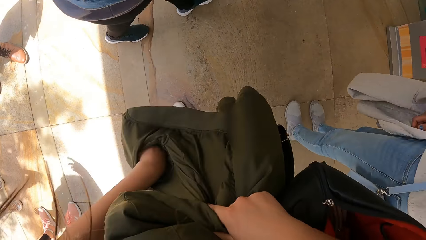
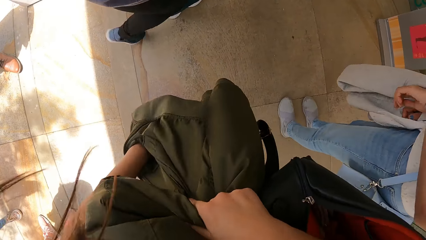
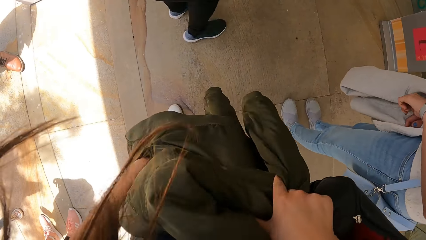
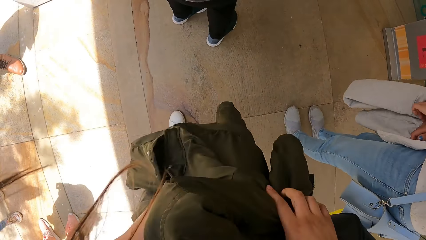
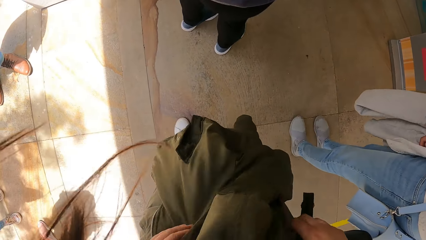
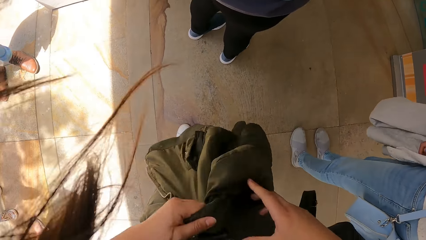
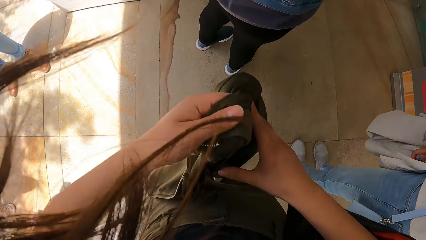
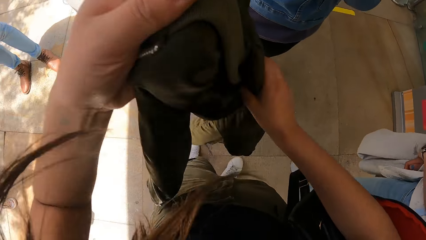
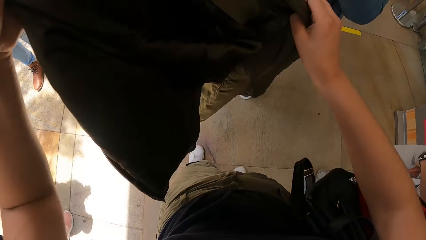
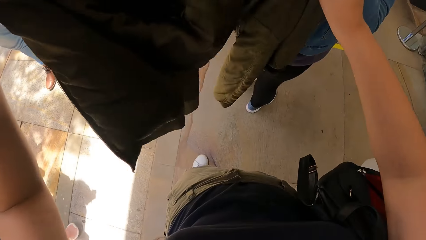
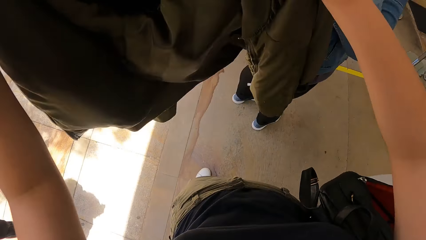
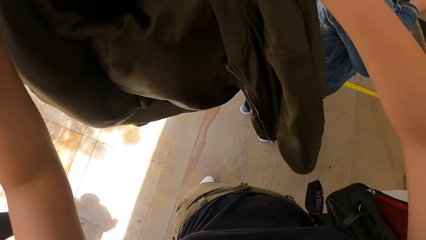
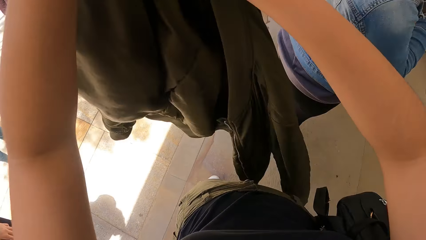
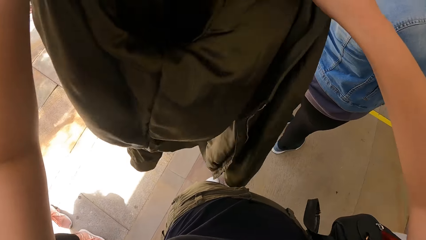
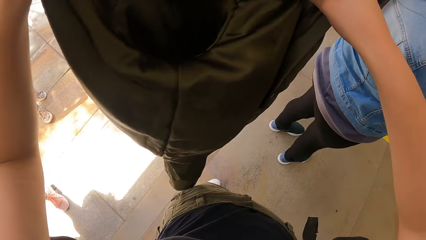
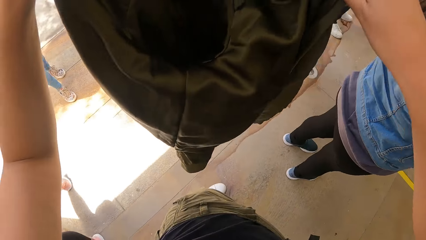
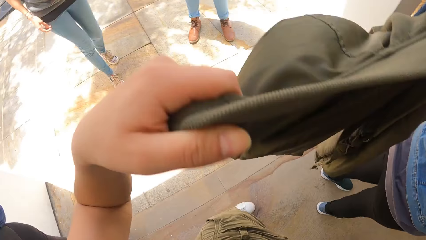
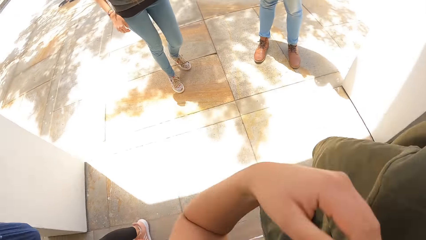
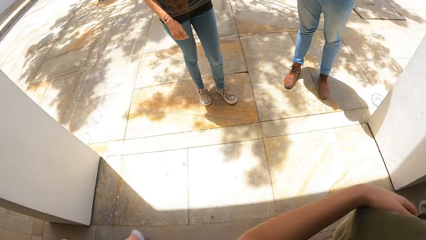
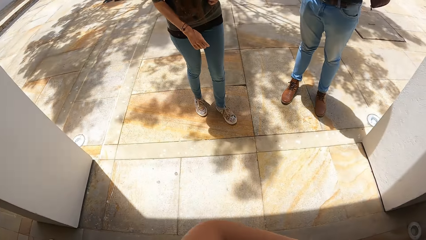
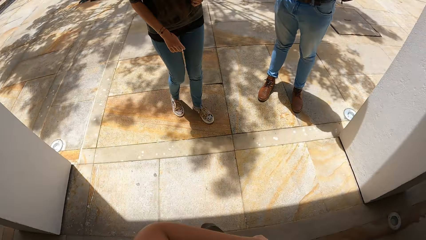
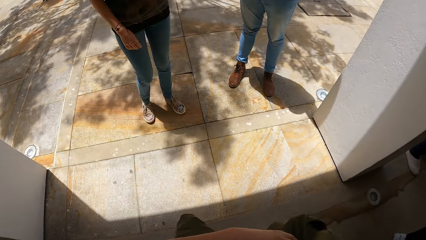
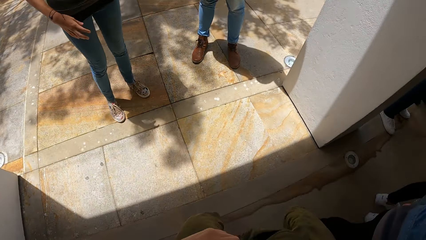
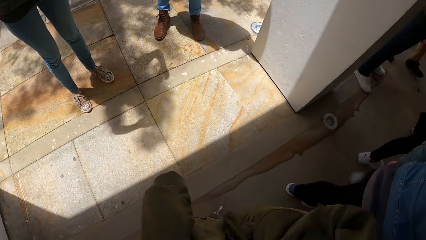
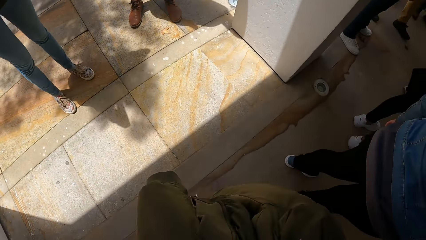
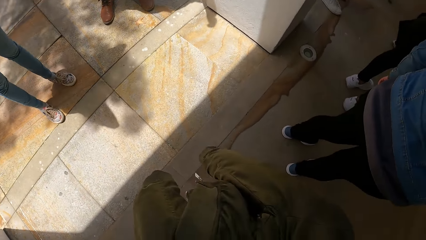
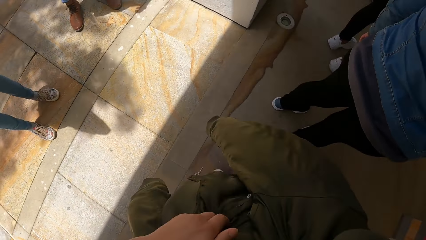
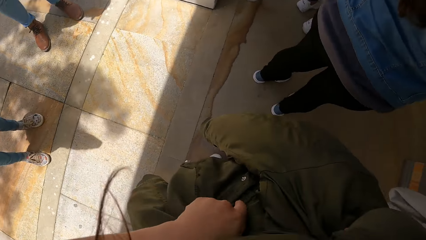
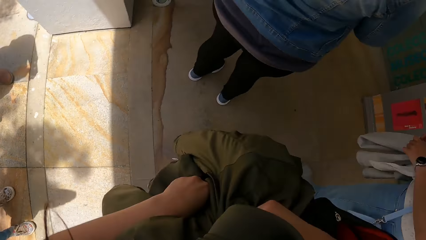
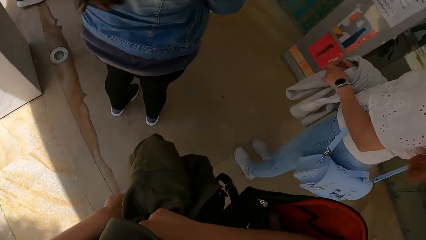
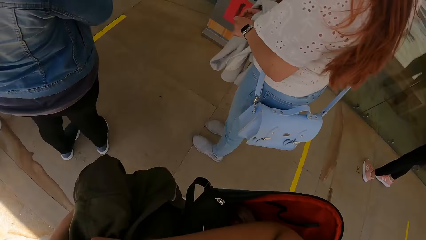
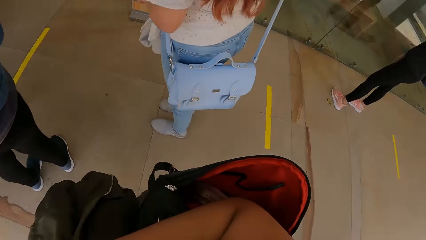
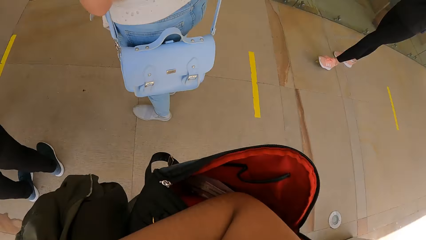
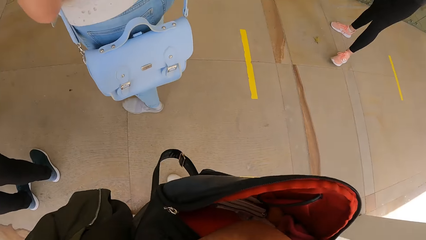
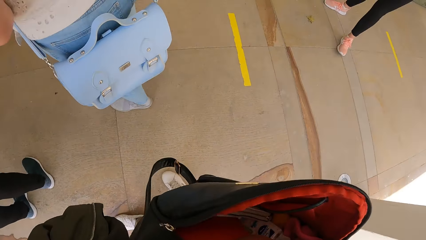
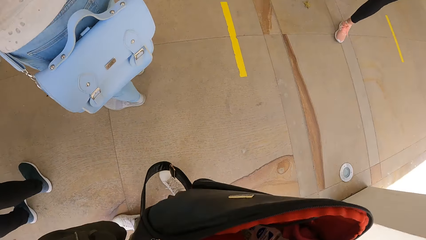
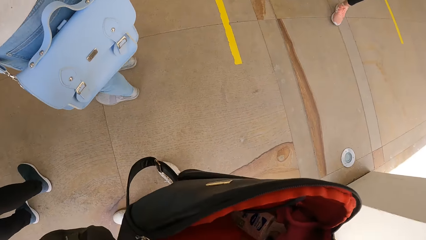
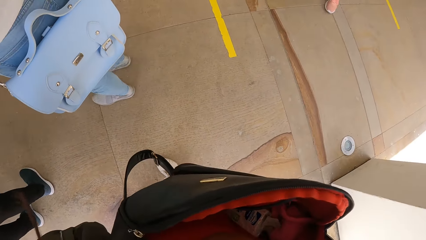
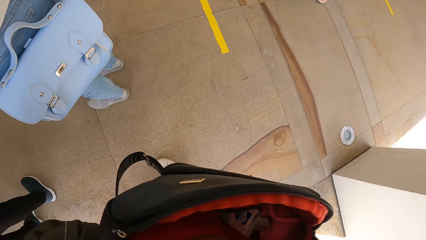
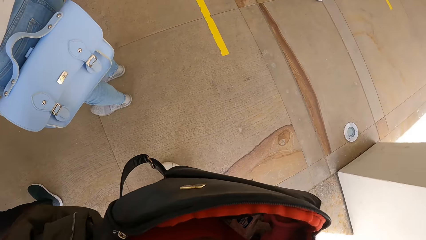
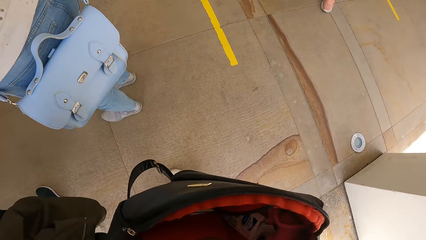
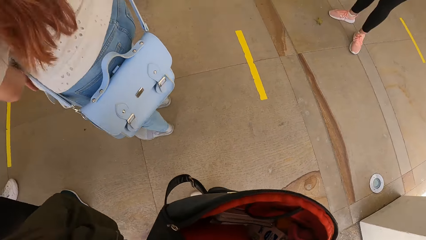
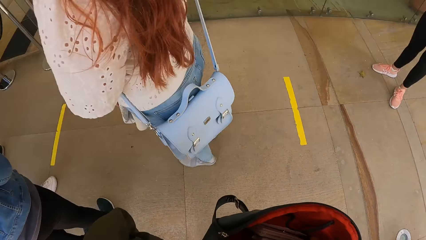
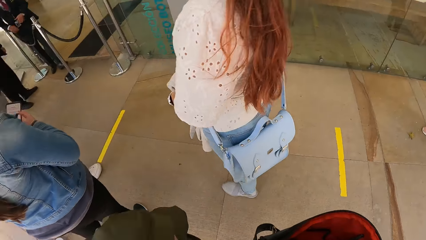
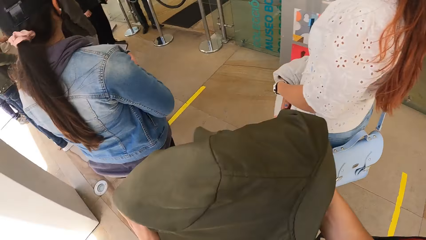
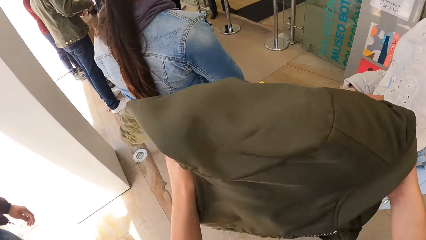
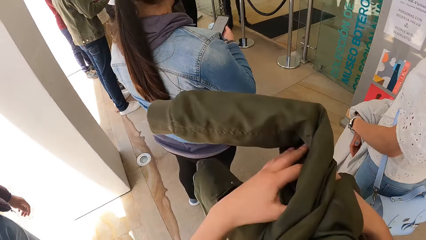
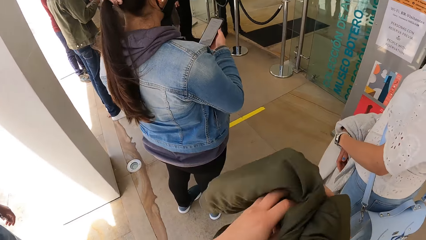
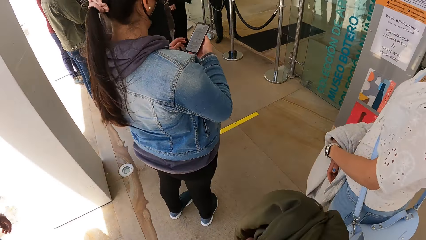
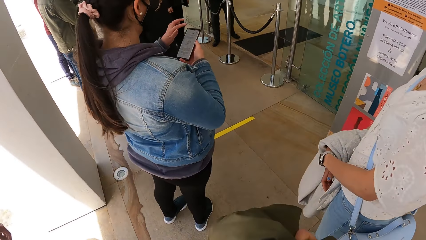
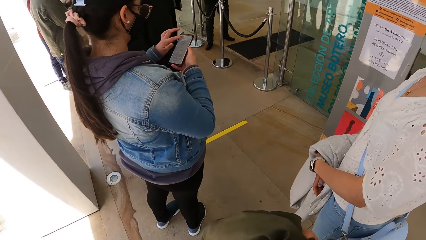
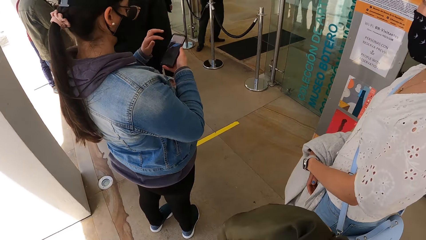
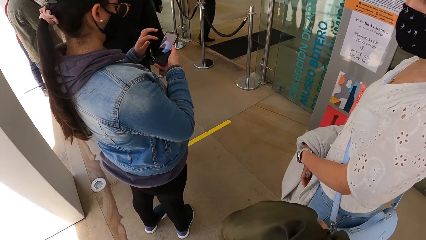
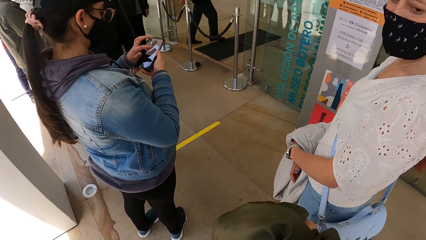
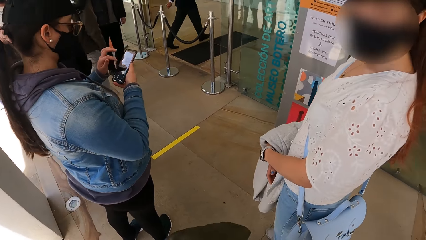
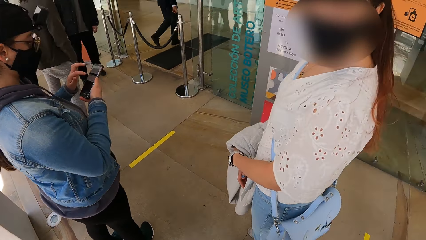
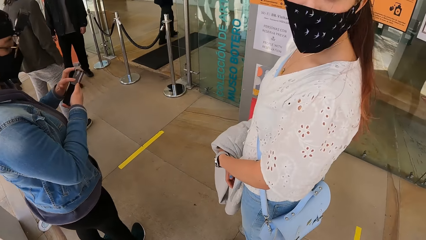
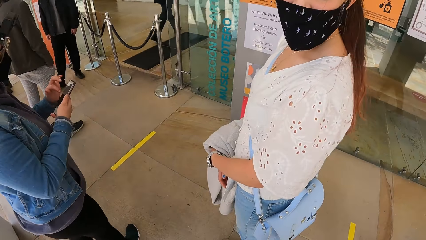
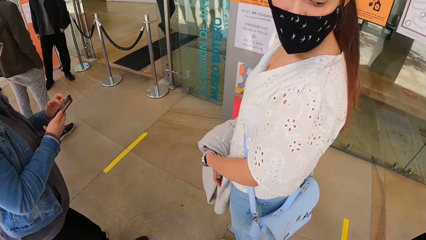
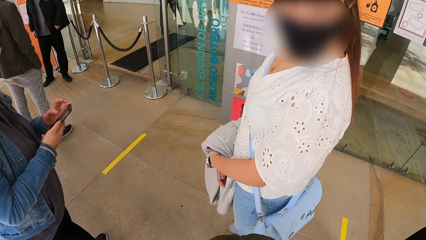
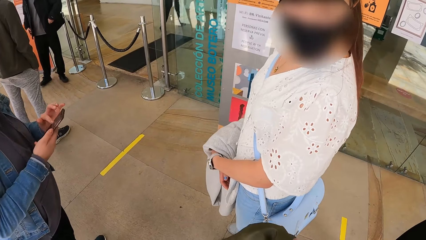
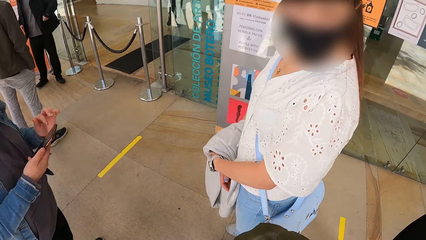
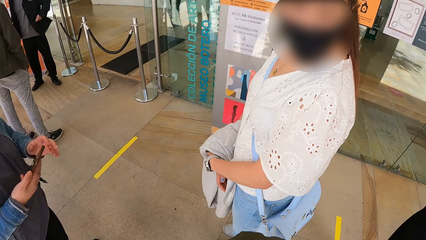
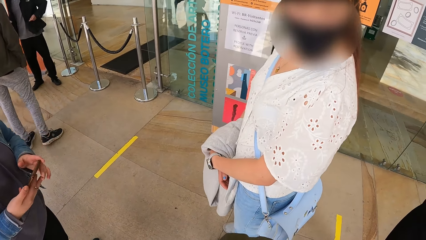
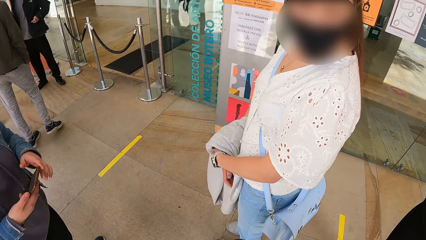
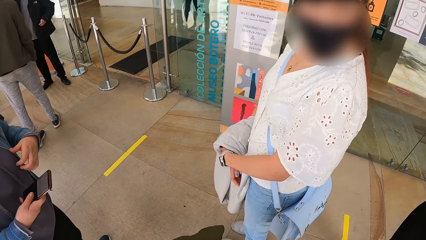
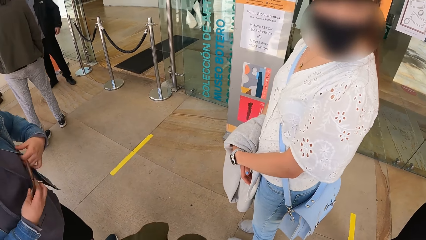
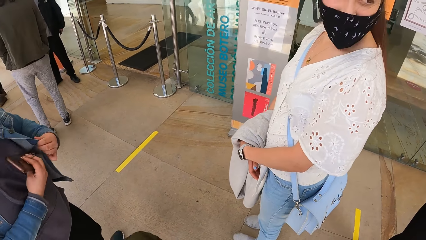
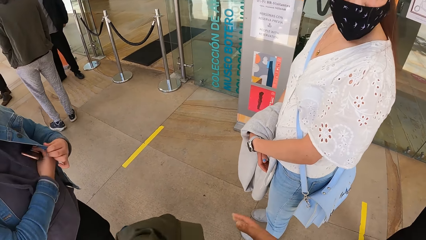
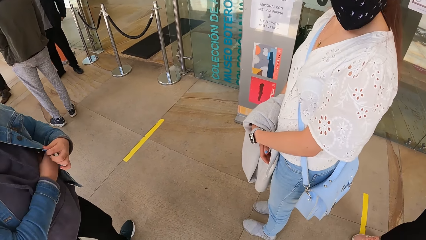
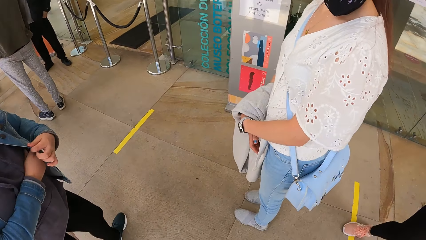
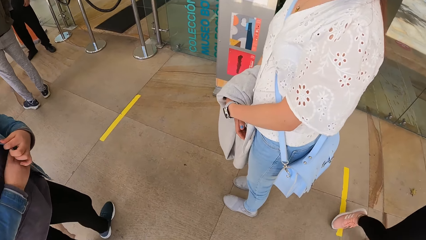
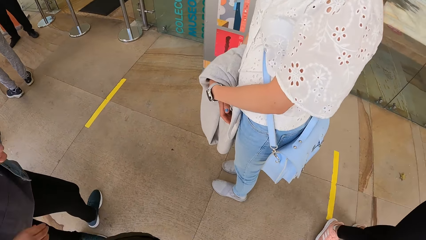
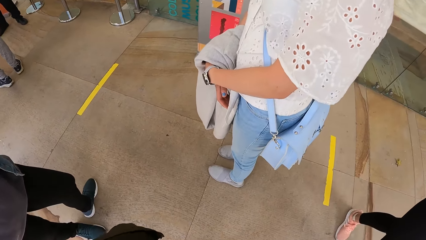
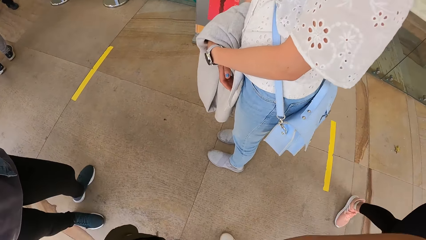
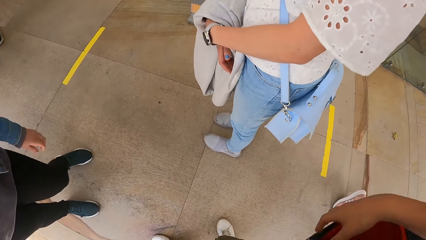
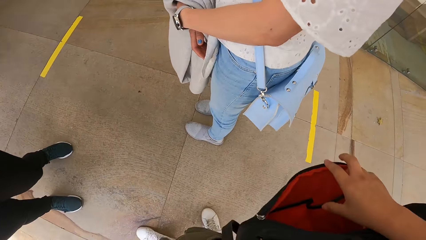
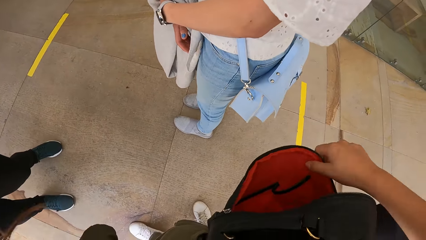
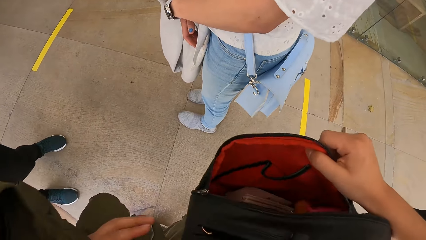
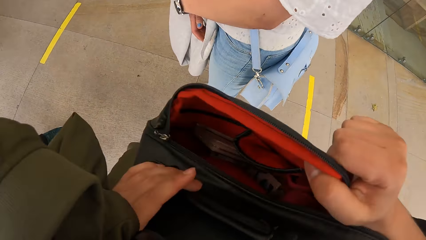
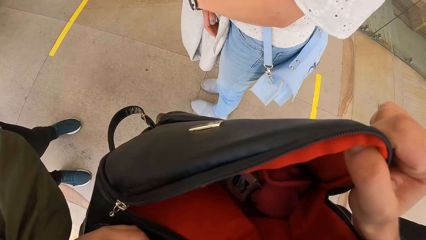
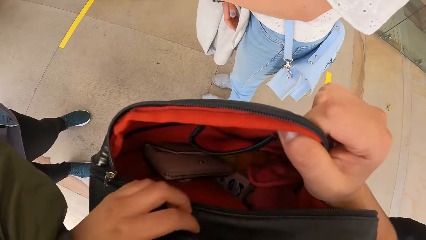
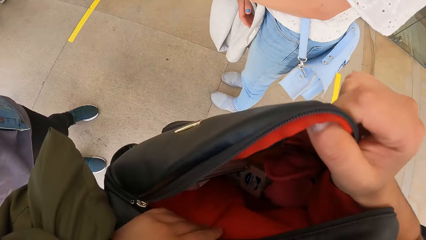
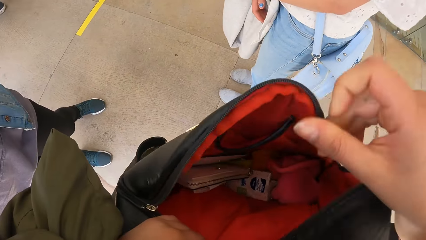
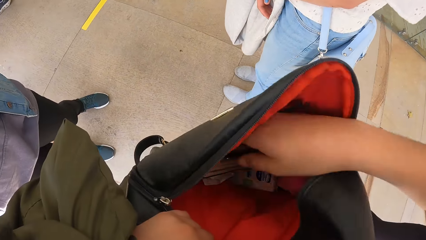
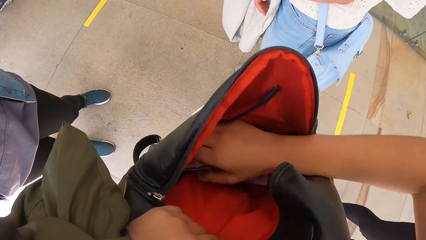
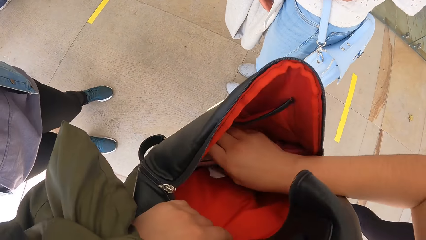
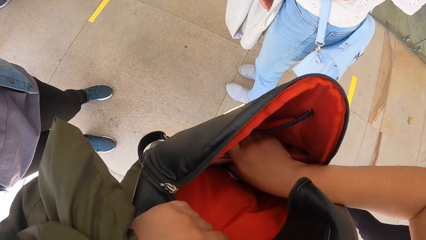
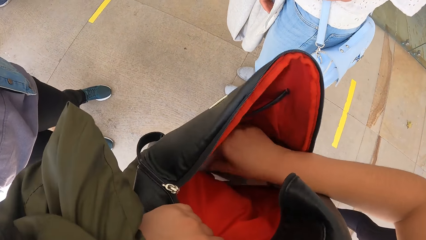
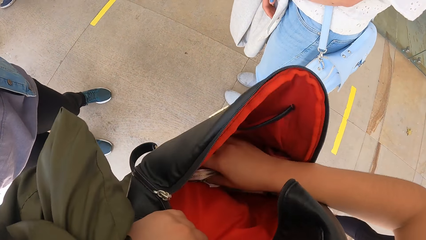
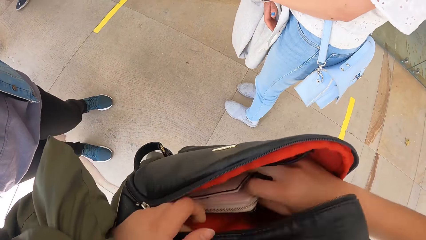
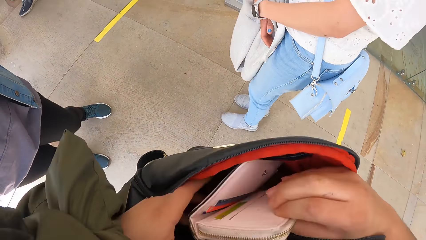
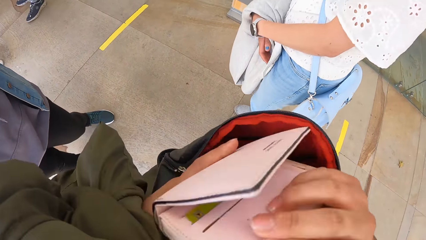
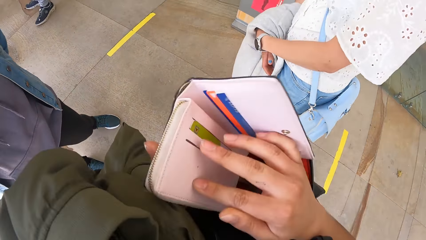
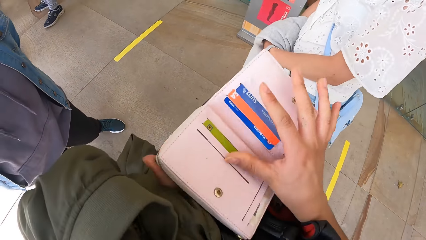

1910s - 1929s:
The woman scrolls through the phone with her left hand. The camera wearer converses with a man. The woman places the phone in her right hand in her jacket pocket. The camera wearer holds the bag on her body with both hands. She looks inside the bag. She takes the purse from the bag with her right hand. She searches through the purse with both hands.
